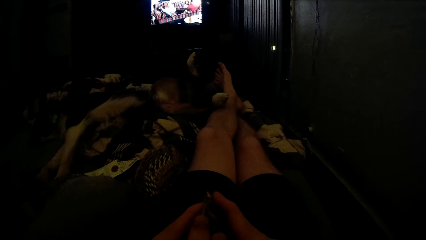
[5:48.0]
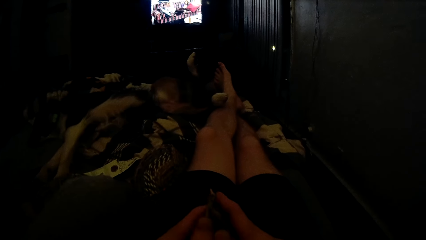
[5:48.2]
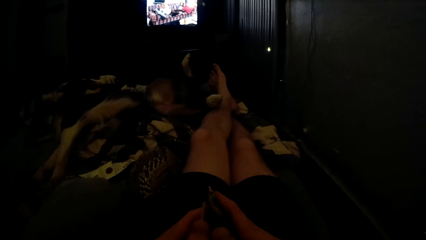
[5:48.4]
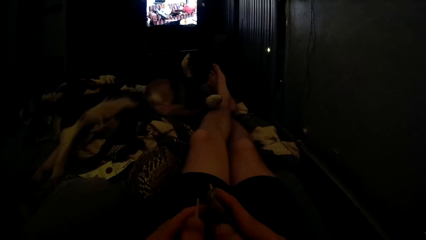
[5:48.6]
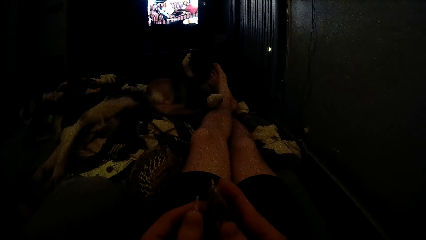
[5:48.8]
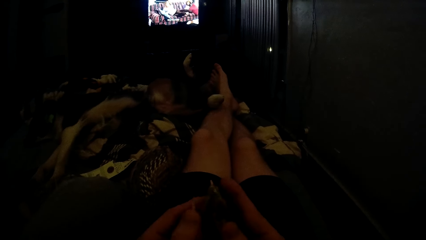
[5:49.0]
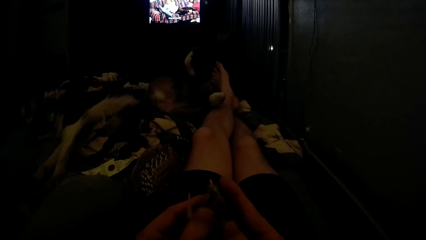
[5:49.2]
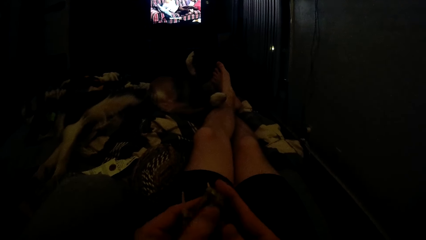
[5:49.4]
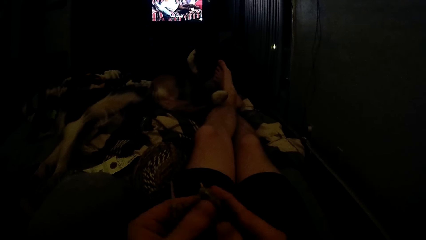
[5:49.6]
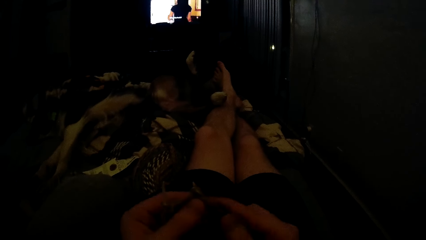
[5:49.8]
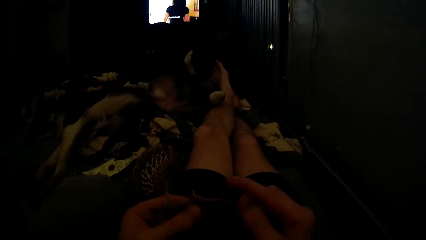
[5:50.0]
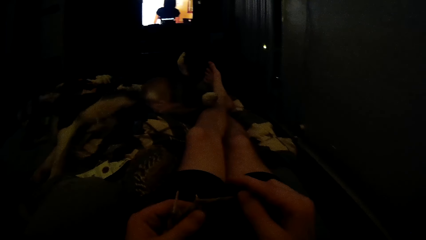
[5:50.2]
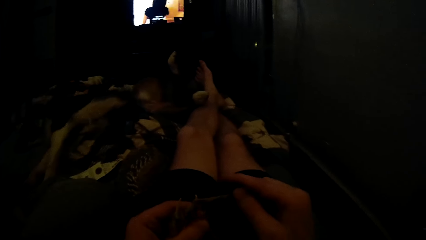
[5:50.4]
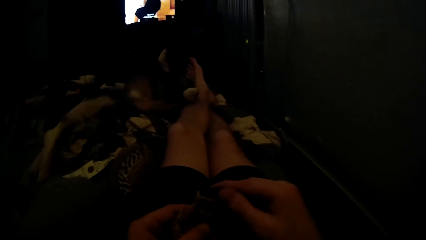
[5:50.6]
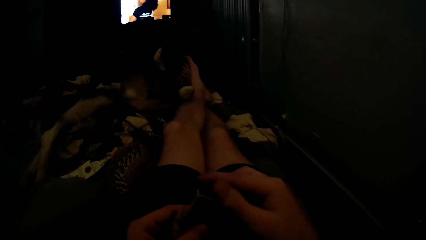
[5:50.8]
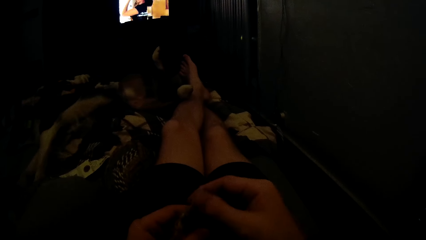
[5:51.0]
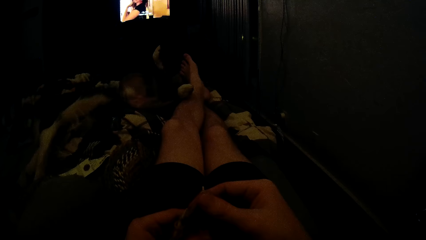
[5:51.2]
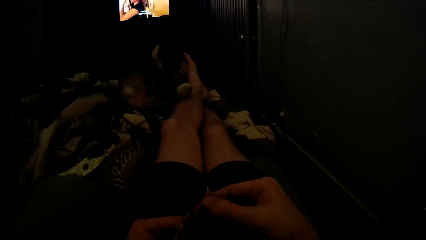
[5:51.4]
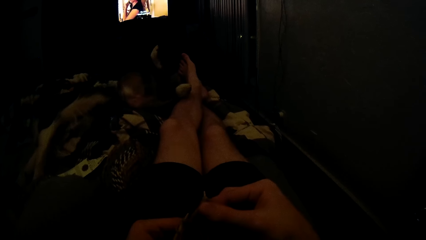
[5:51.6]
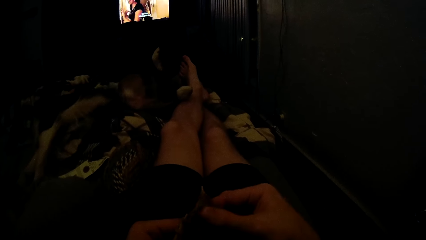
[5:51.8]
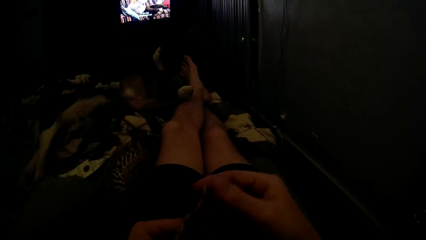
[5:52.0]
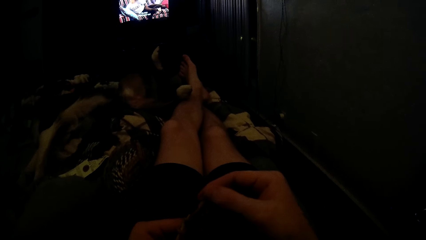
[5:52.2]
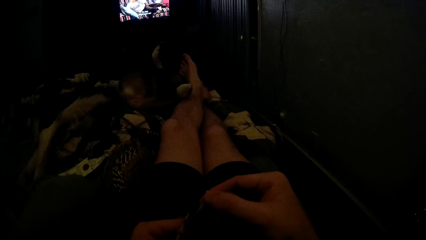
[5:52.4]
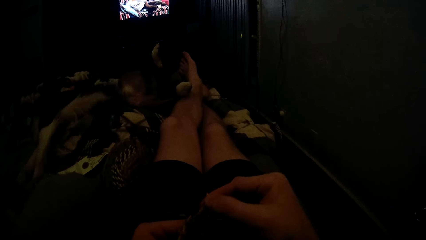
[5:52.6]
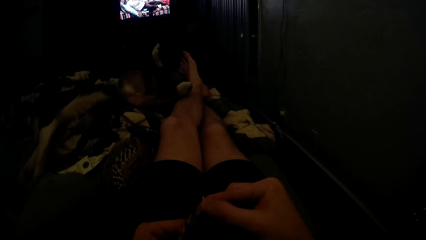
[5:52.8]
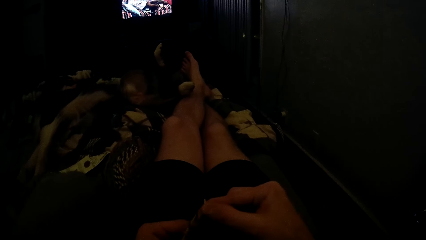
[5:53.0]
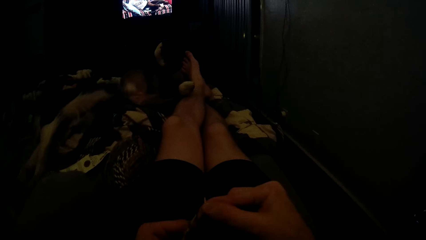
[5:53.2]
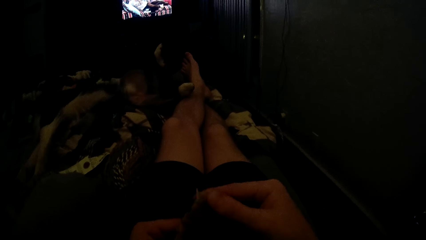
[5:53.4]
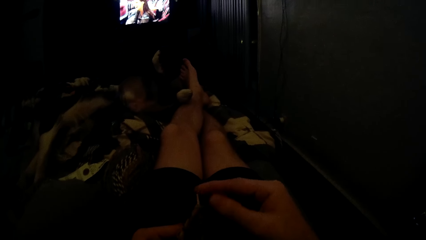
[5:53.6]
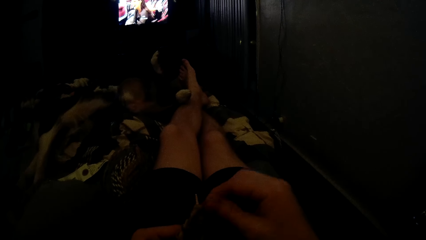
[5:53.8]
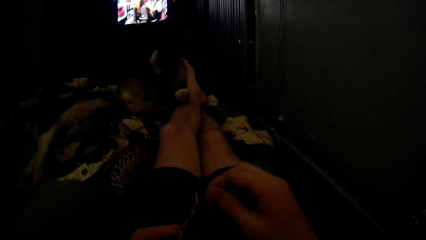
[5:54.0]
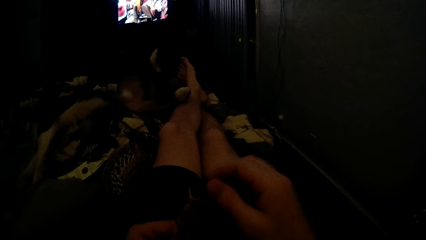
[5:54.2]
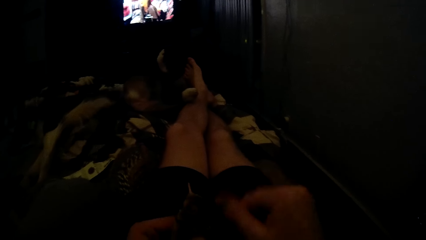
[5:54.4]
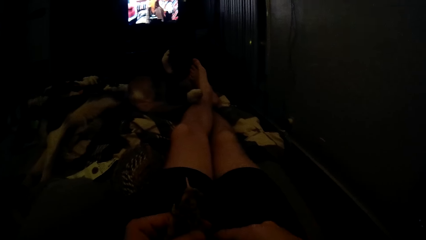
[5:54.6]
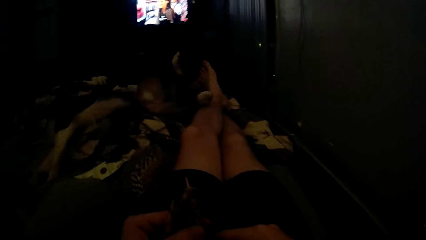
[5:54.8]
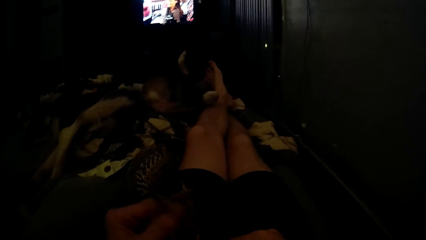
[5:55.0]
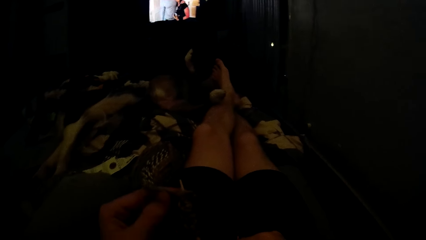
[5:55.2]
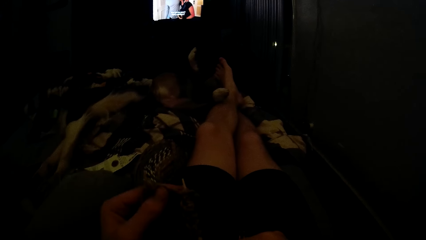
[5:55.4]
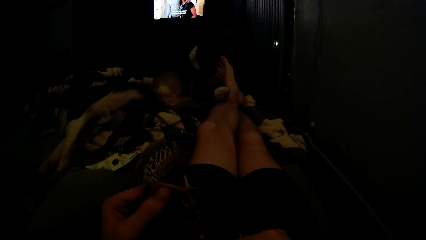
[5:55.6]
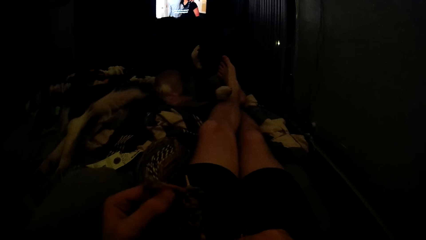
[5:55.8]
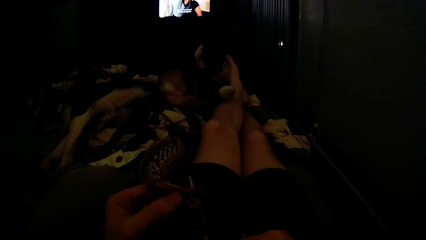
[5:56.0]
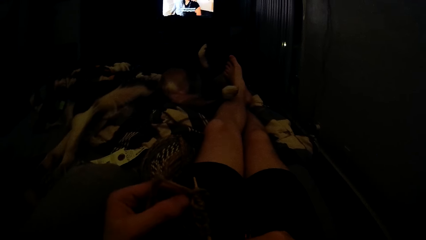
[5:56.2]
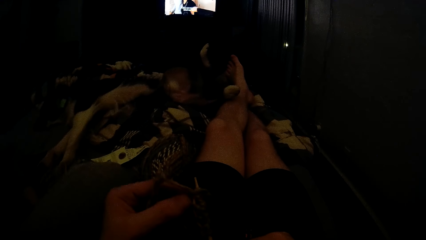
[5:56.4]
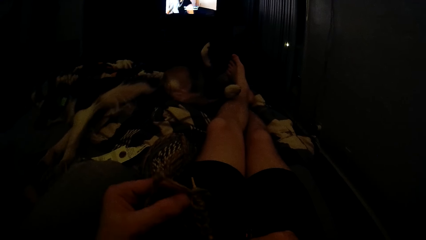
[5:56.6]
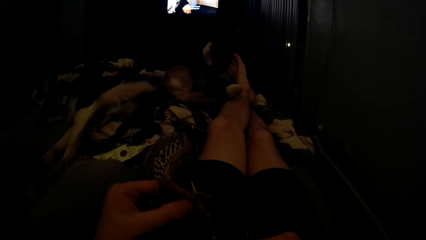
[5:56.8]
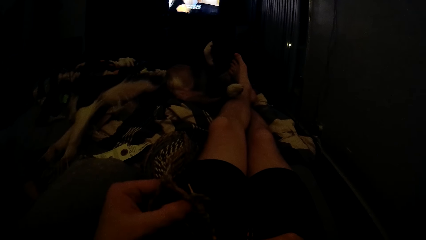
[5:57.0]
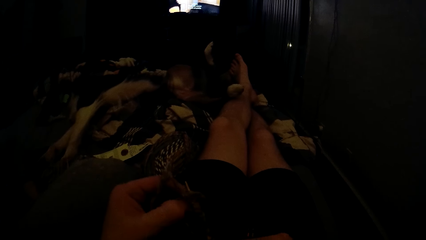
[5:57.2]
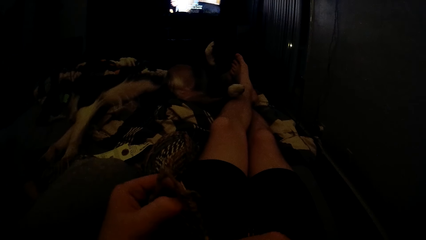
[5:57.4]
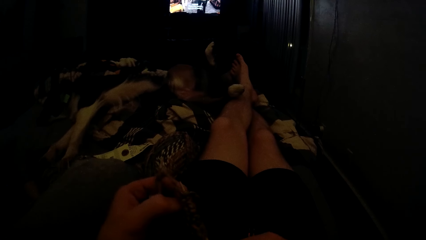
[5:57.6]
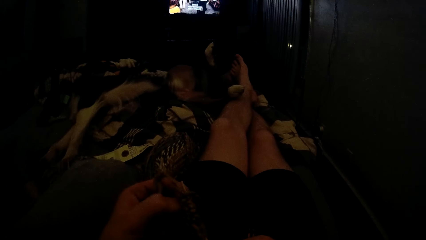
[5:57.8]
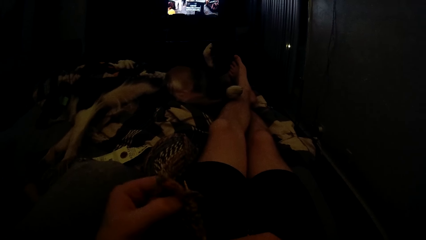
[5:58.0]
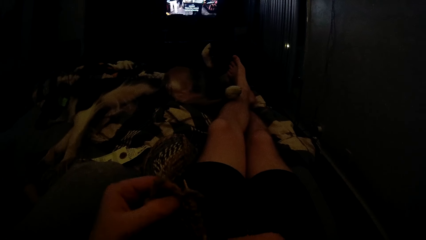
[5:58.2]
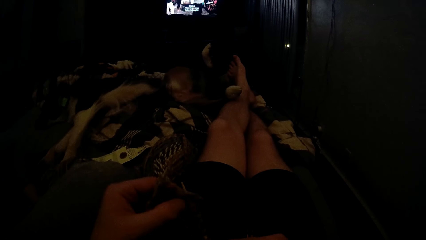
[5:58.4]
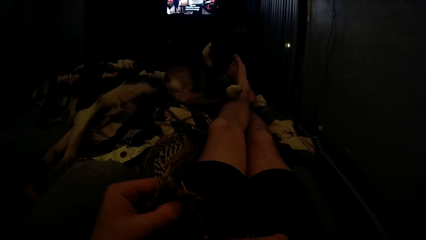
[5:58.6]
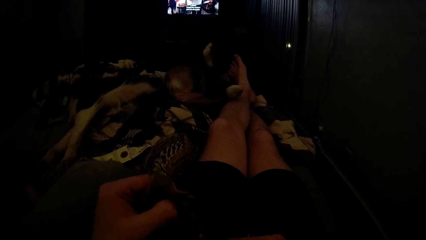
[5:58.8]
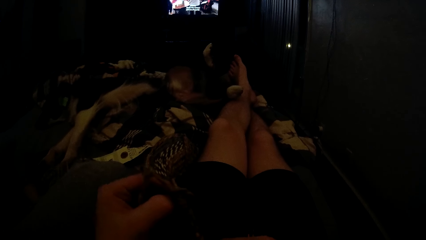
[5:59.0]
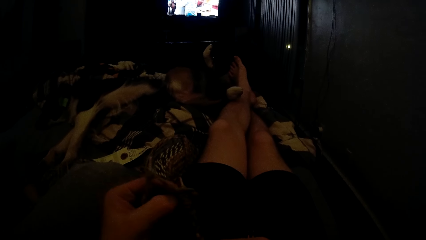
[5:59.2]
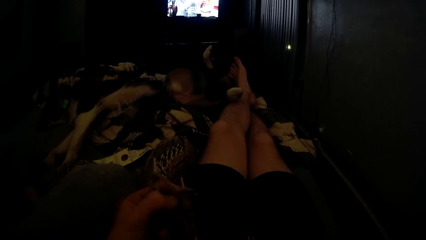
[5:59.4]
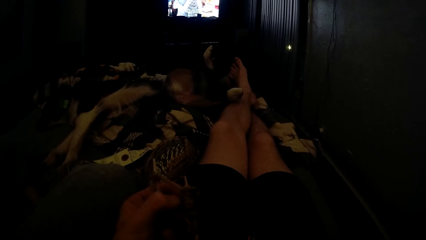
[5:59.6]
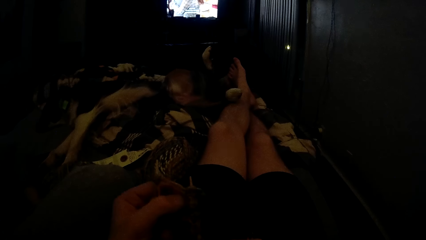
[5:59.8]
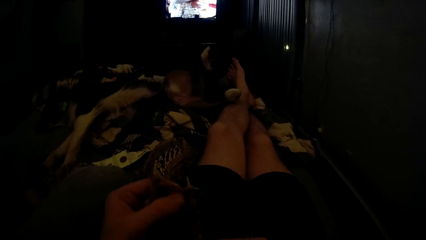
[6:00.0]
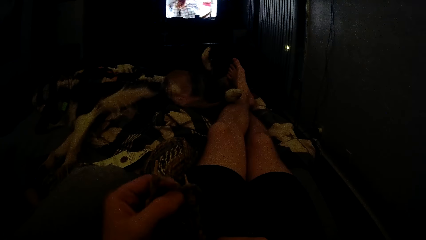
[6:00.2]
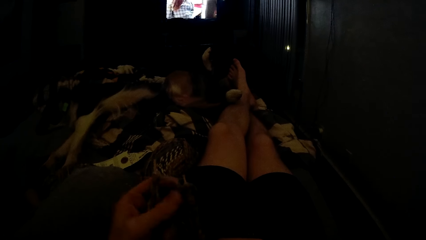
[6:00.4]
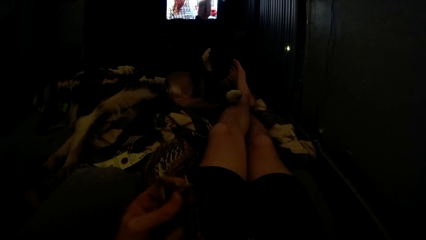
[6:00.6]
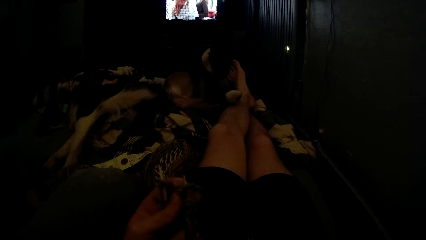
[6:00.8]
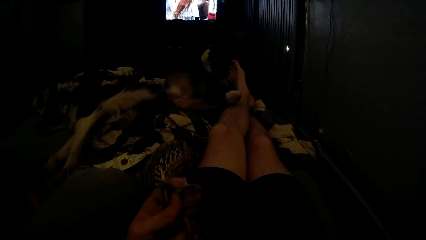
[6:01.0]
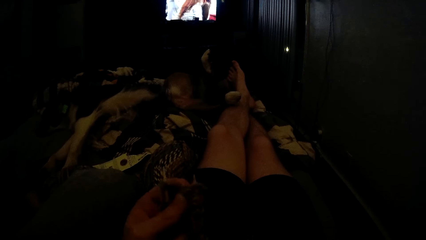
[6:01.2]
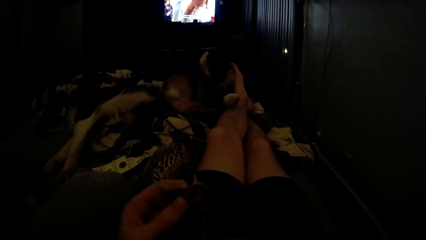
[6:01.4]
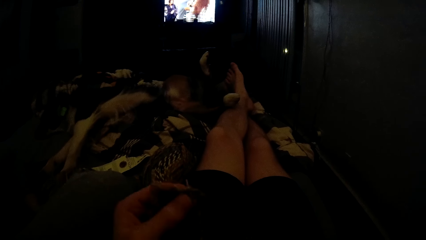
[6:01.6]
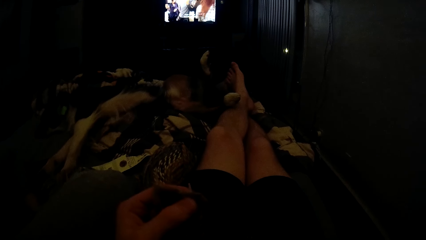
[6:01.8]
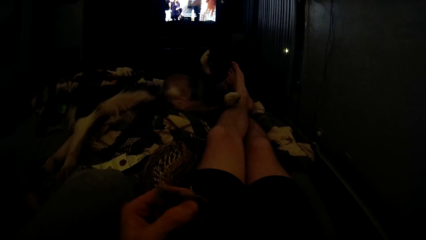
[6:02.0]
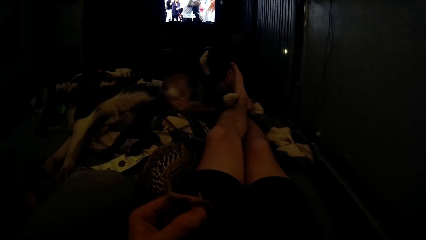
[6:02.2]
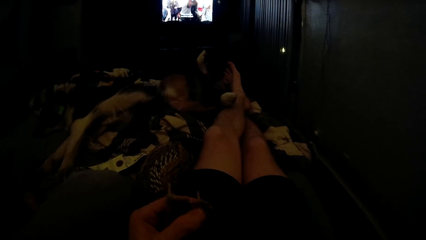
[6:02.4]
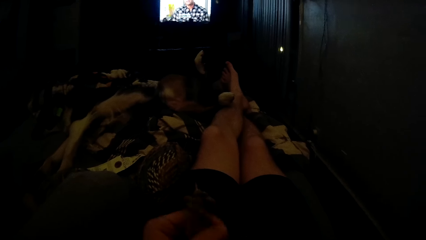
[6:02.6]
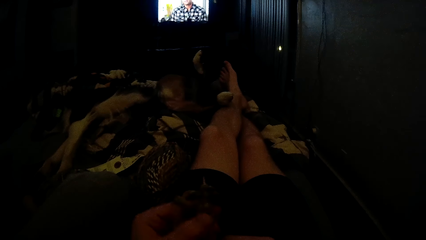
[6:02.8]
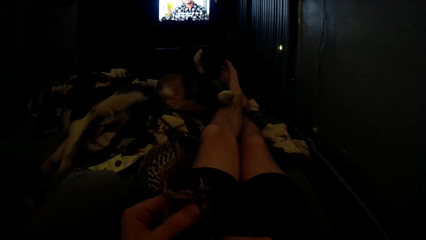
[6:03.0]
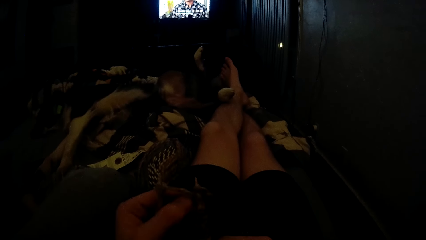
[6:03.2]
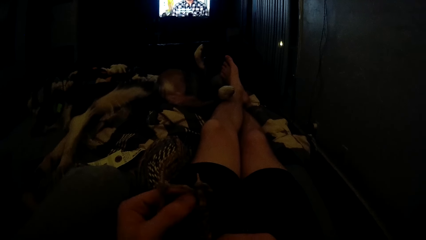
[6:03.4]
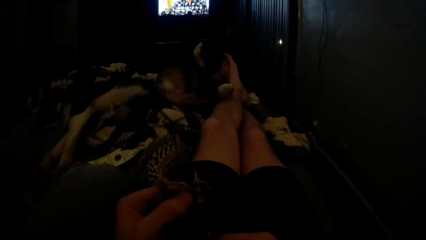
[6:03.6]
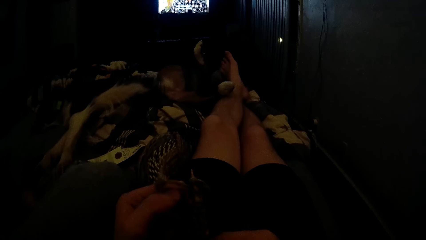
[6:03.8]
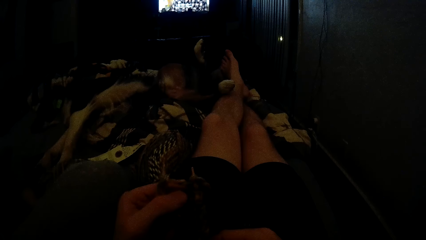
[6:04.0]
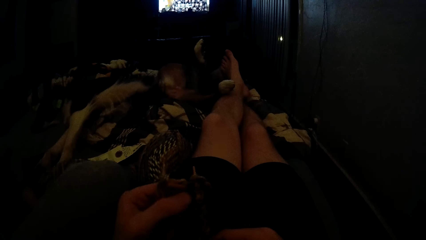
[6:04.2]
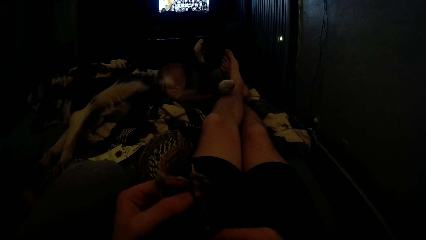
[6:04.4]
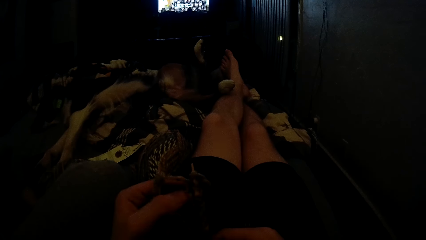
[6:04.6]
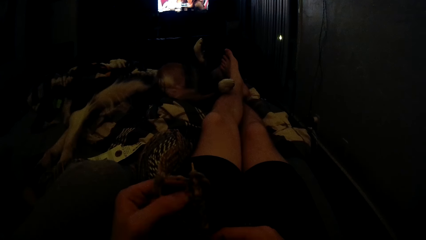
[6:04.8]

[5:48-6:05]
The camera wearer picks up the yarn with his right hand and drops the yarn. He pushes the yarn on the needles. He adjusts the yarn on the knitting needles with his right hand. He removes his right hand from the yarn. He knits a crochet with hooks. He adjusts the yarn on the knitting needles with his left hand.
